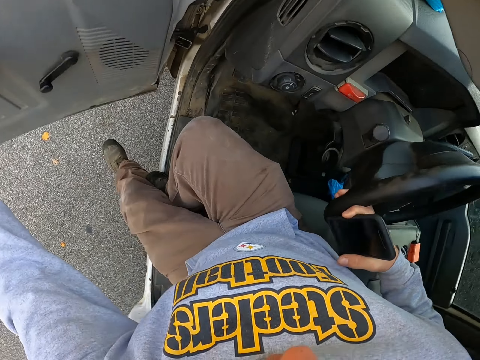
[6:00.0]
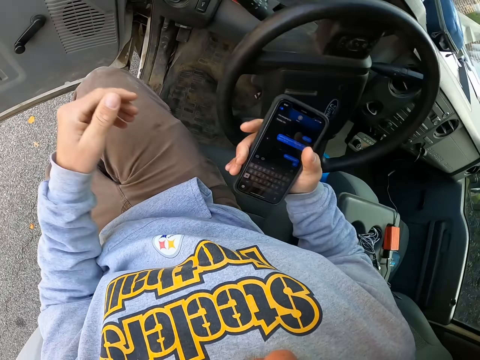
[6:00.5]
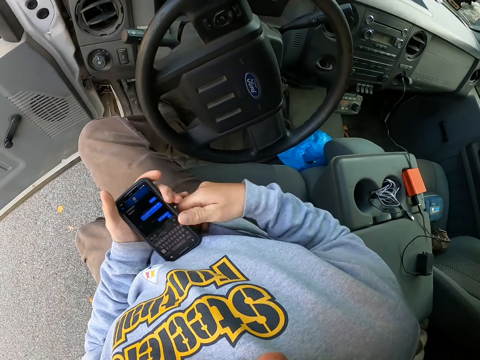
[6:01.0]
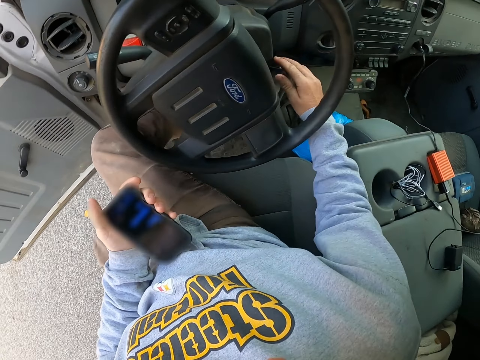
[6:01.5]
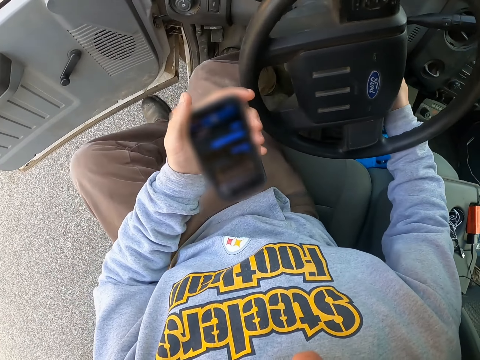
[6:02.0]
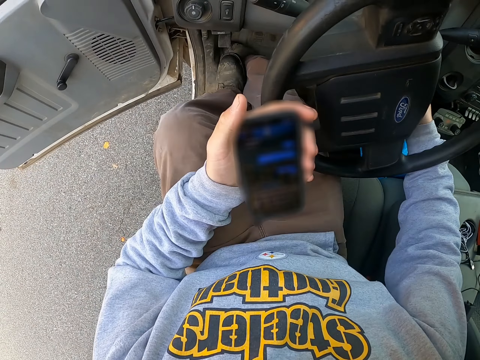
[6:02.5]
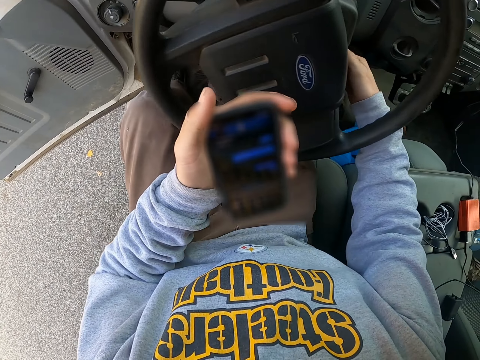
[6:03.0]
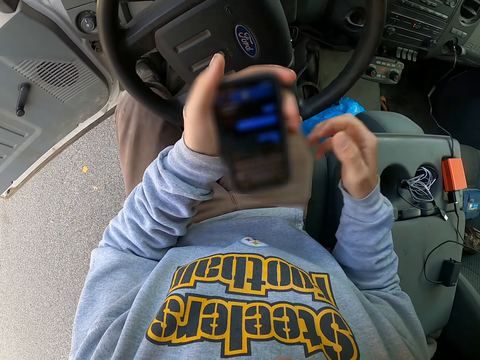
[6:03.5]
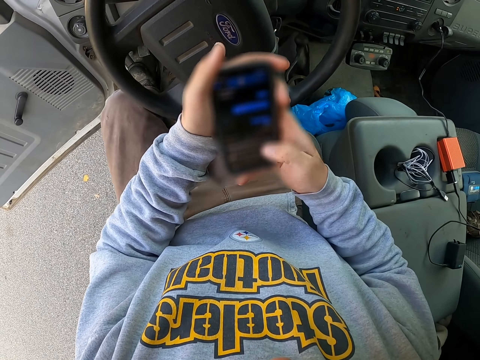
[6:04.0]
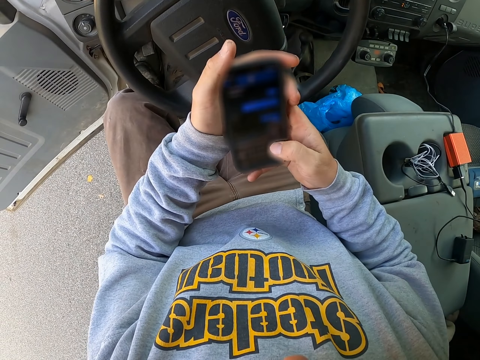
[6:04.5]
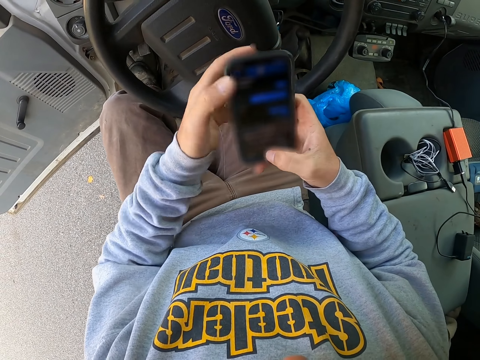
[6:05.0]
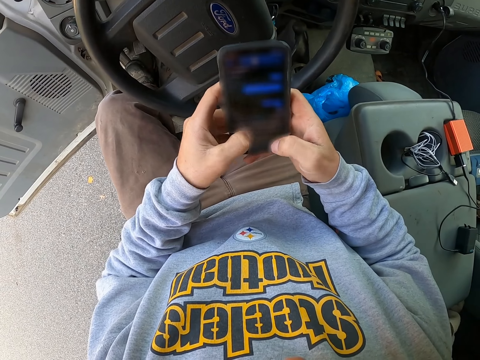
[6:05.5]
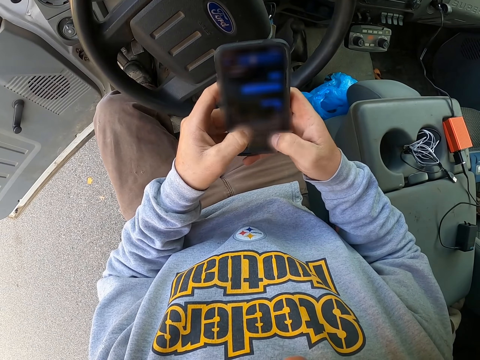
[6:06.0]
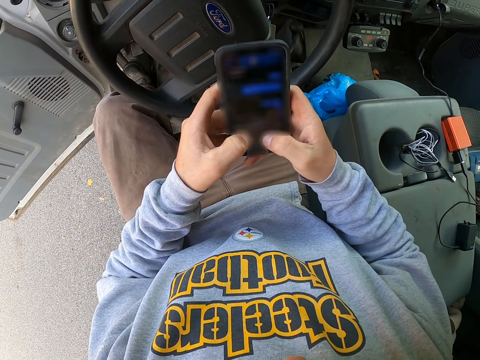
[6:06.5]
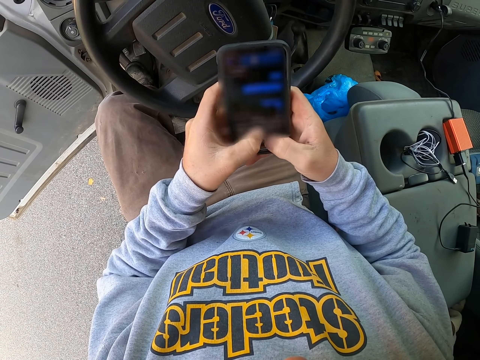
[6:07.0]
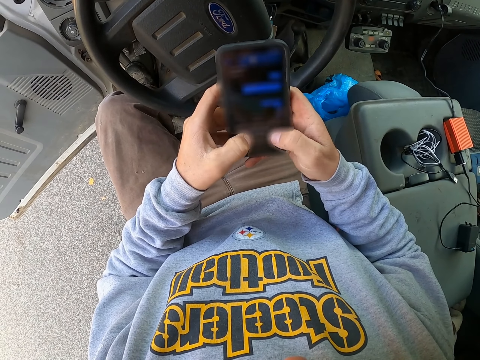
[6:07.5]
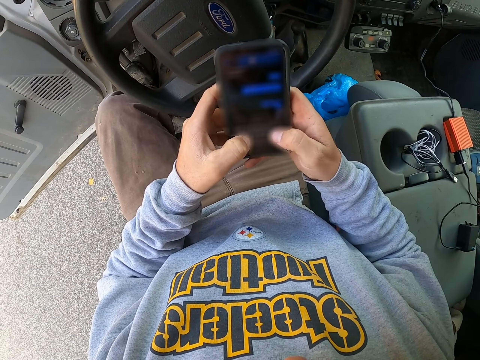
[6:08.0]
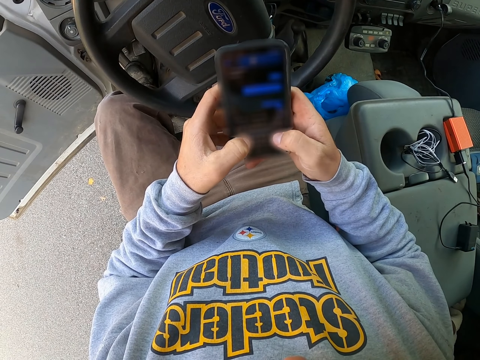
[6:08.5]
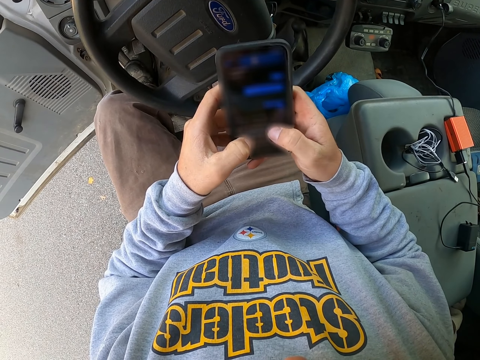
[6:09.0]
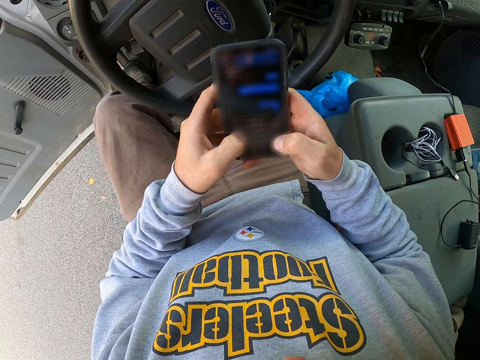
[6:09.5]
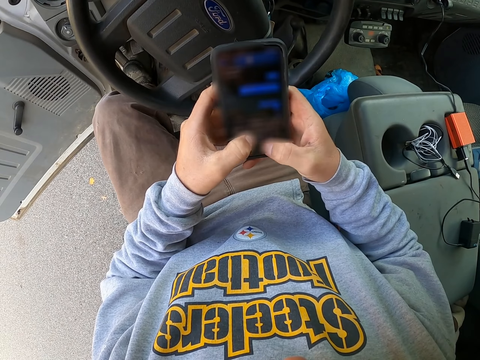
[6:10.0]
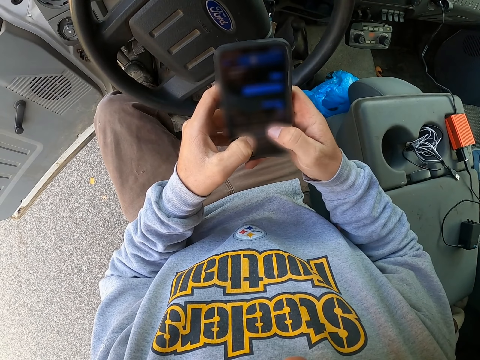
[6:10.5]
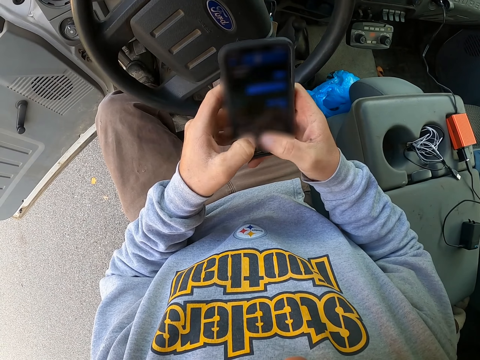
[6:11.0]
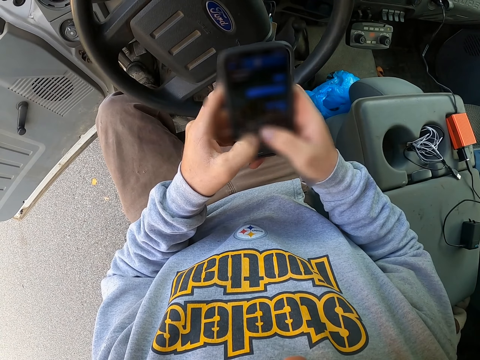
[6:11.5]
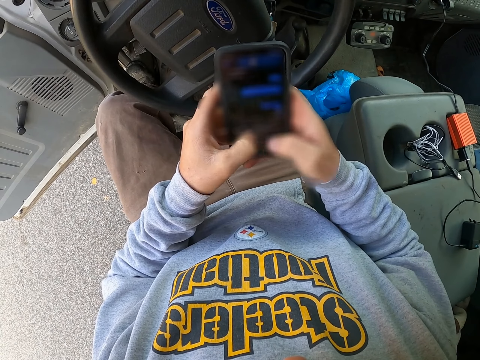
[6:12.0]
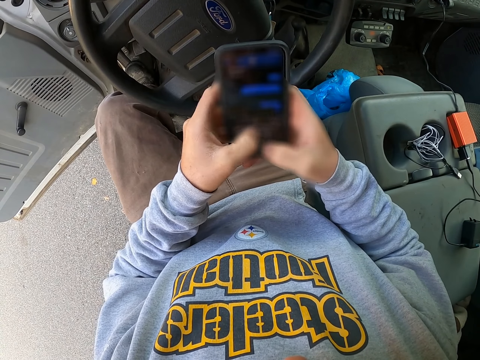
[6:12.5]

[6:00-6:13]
The camera wearer passes the phone to the left hand. They start the vehicle. They operate the phone.

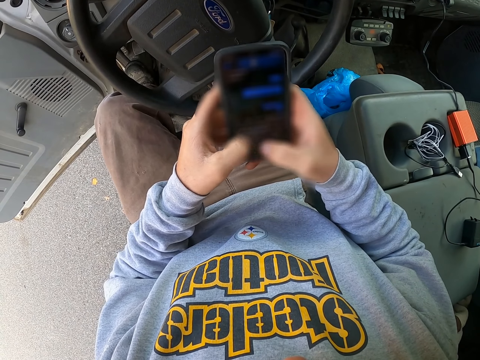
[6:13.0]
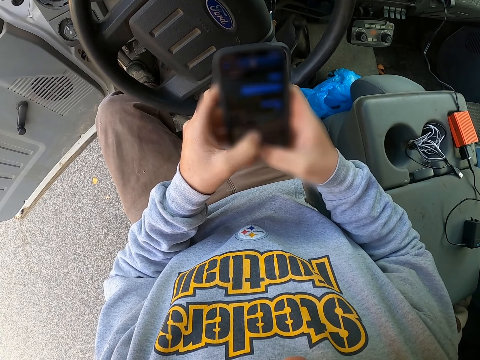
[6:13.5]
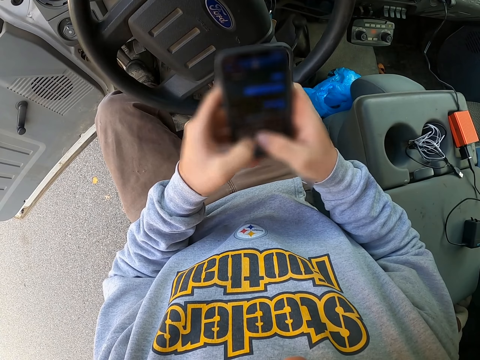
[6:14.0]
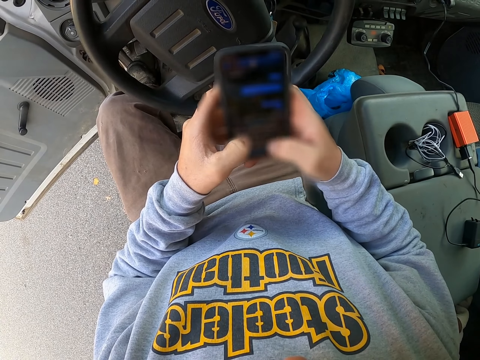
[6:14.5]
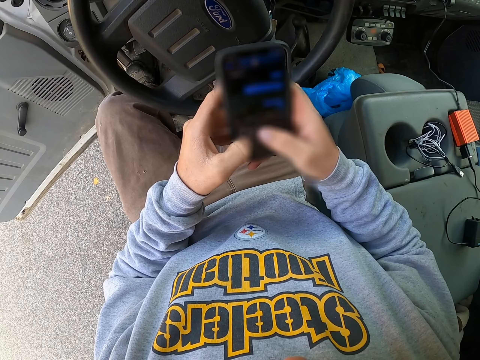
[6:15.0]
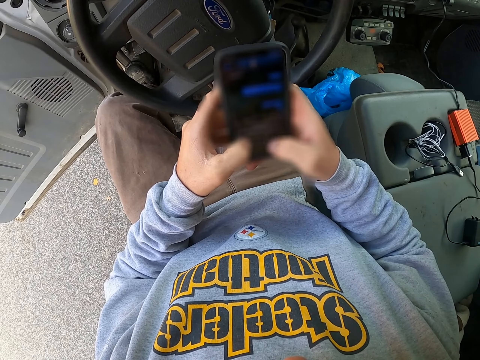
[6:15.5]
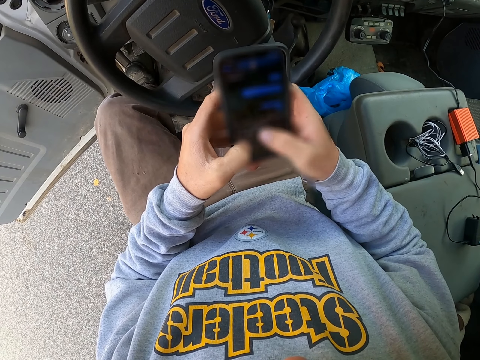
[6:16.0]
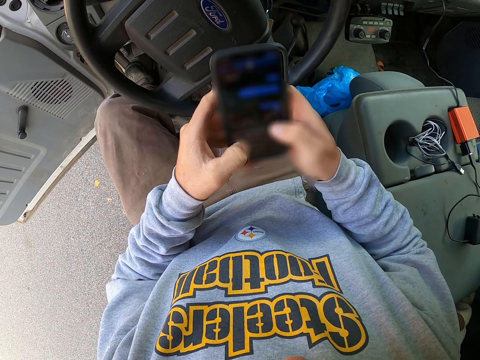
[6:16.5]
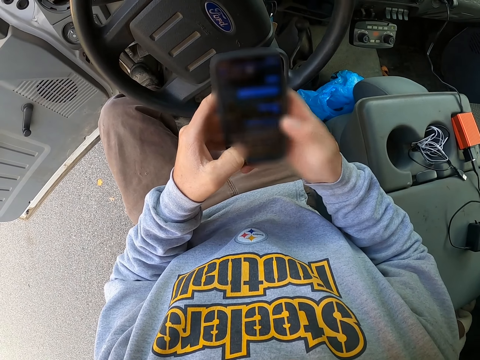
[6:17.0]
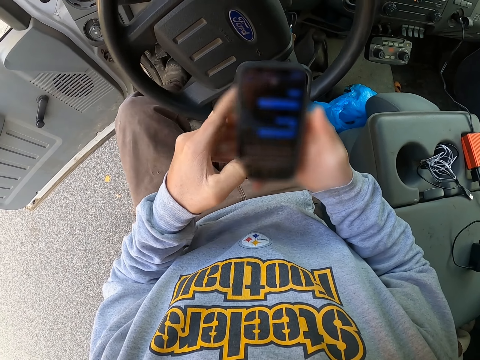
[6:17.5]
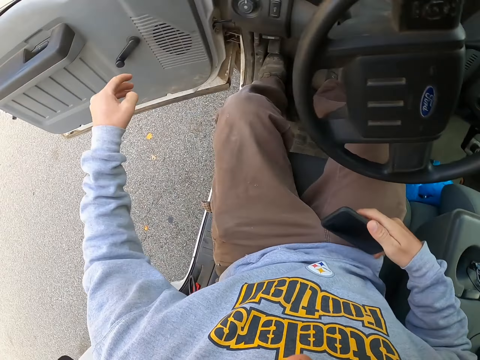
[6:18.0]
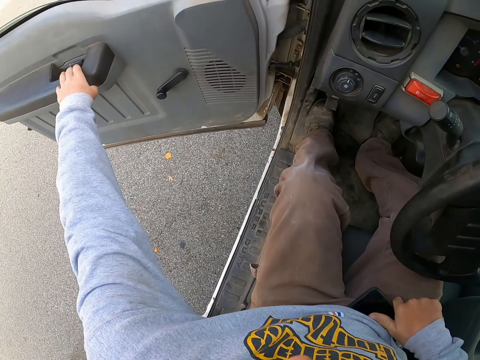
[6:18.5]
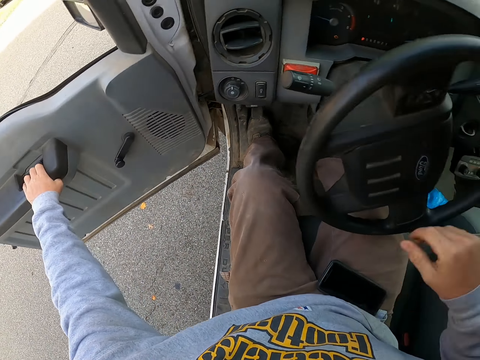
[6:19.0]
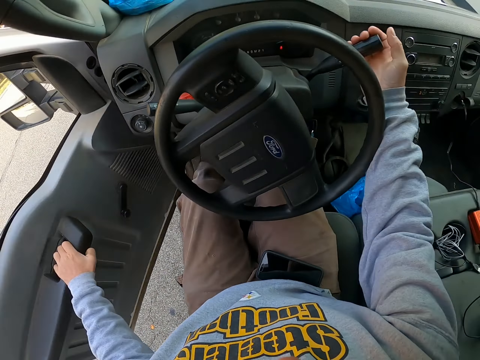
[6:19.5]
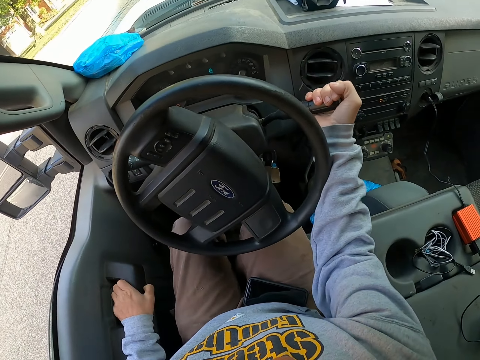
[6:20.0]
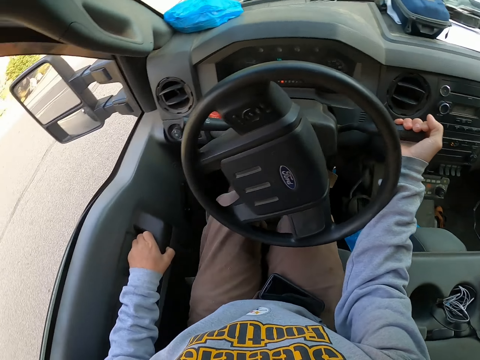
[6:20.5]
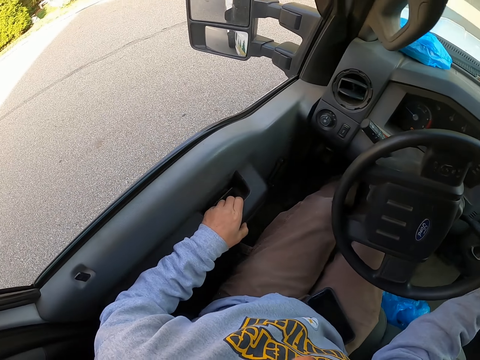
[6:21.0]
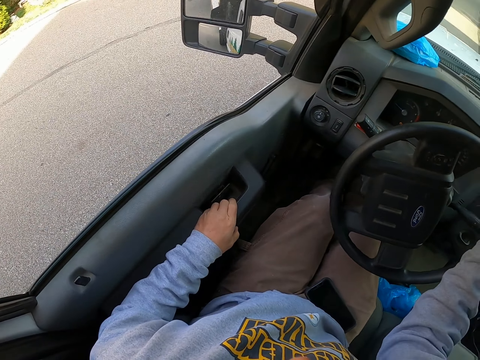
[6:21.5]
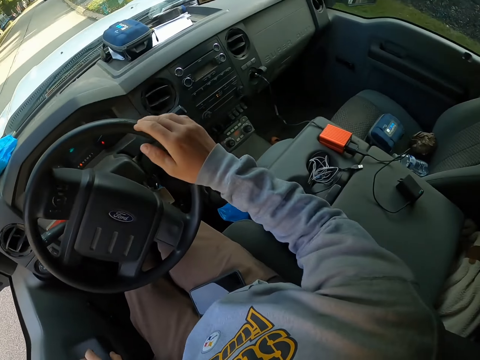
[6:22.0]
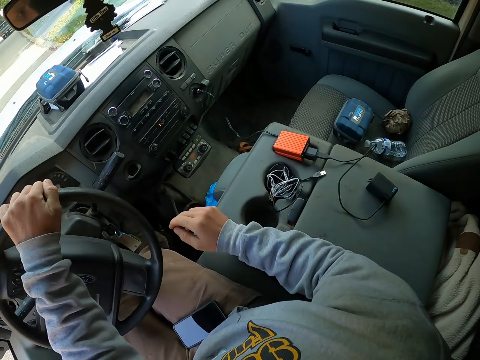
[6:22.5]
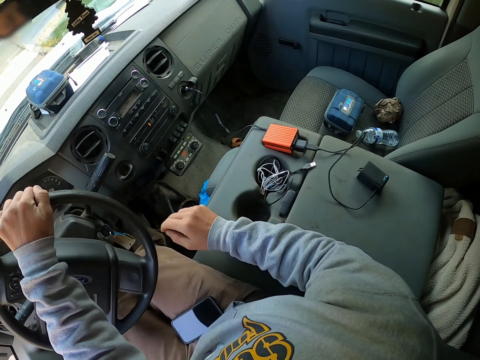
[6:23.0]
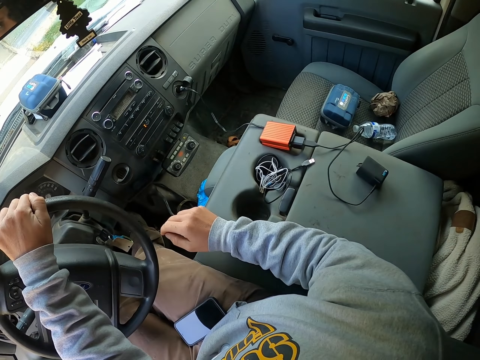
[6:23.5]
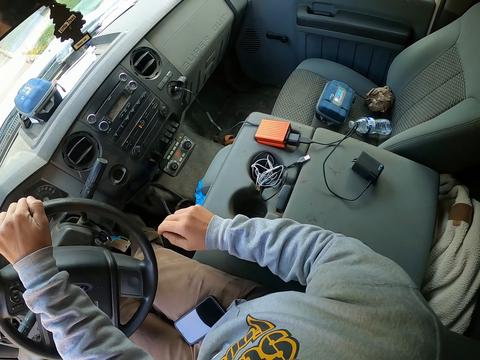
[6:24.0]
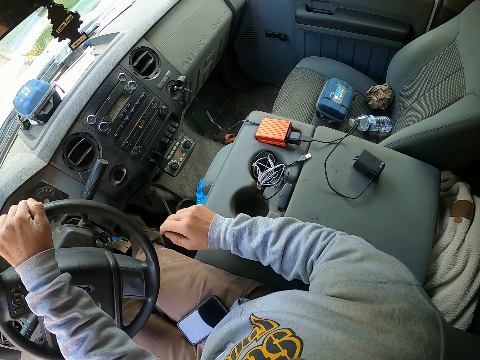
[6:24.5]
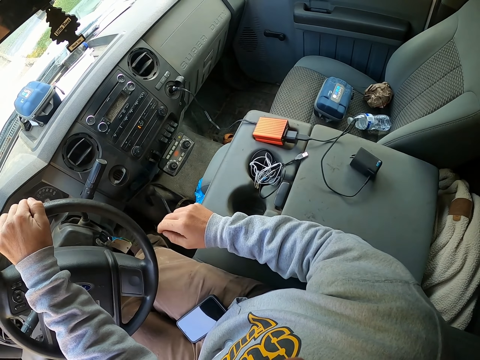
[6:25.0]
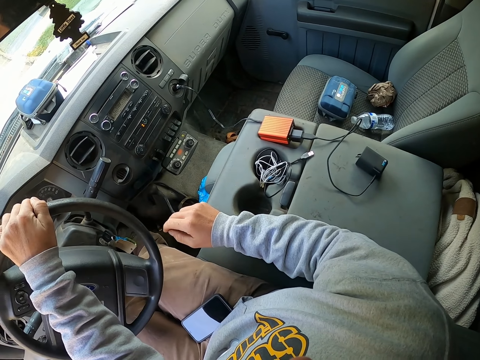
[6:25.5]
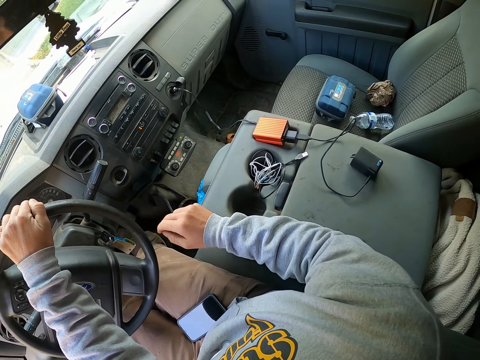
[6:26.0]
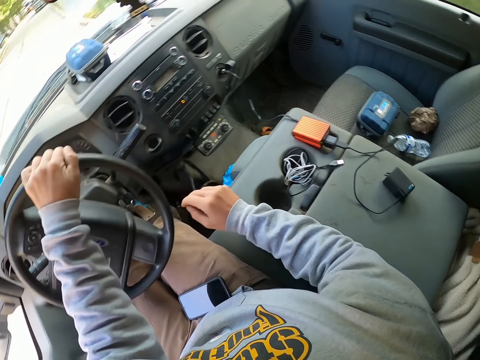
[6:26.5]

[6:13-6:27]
The camera wearer closes the door of the lorry. They place the phone on the thigh. They drive the vehicle. They touch the hand brake. They leave the hand brake.
